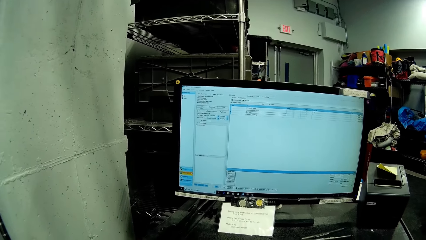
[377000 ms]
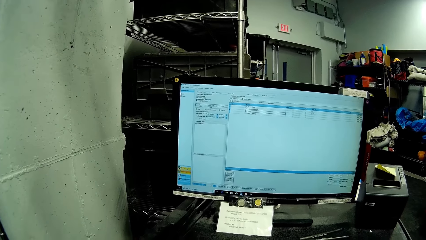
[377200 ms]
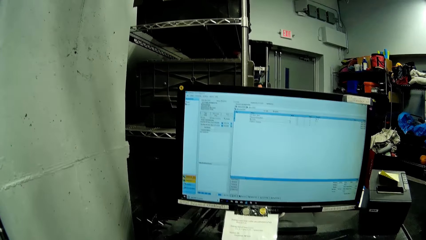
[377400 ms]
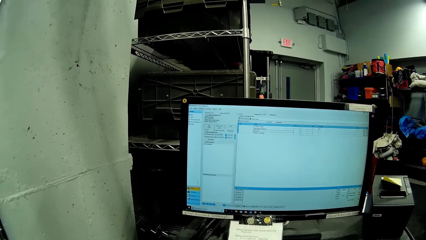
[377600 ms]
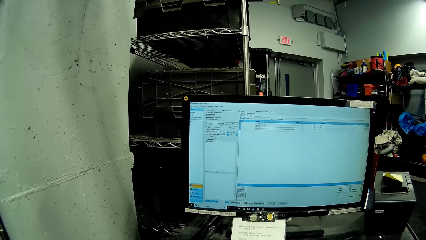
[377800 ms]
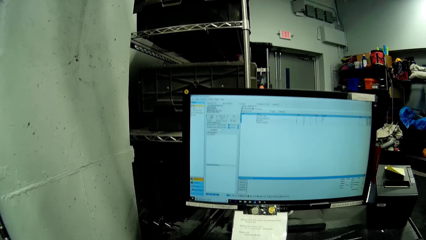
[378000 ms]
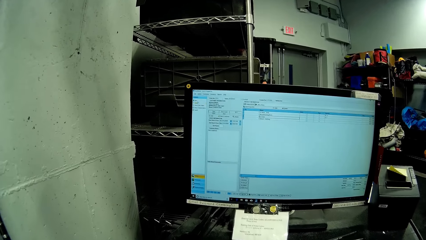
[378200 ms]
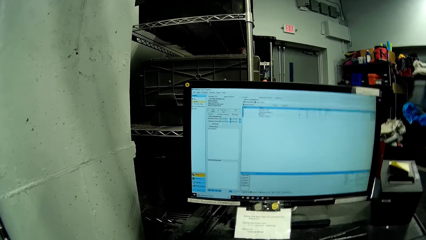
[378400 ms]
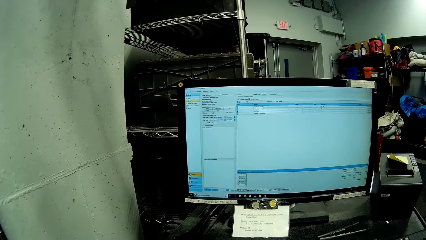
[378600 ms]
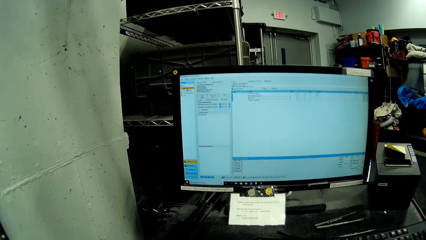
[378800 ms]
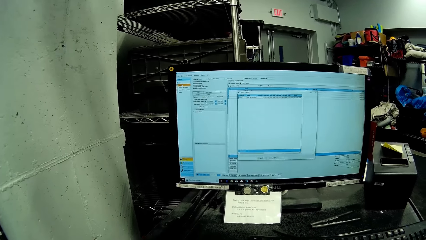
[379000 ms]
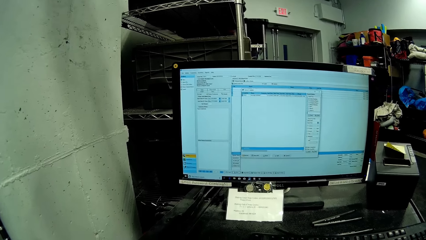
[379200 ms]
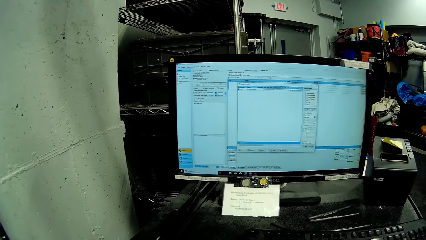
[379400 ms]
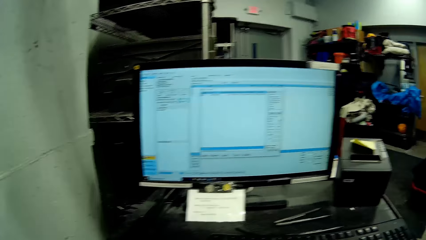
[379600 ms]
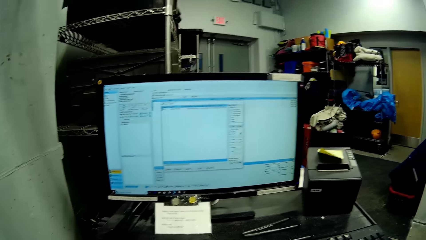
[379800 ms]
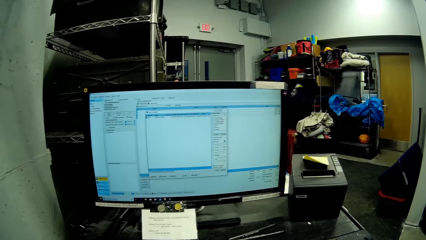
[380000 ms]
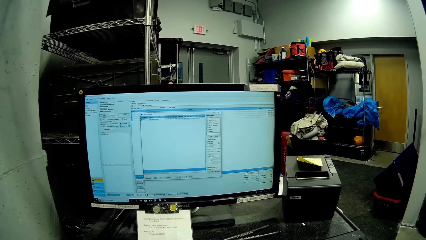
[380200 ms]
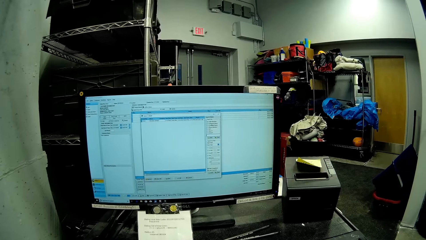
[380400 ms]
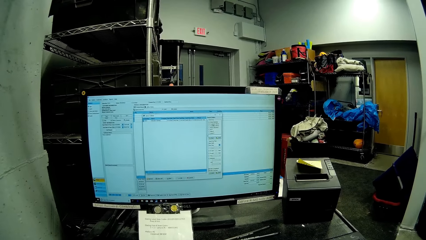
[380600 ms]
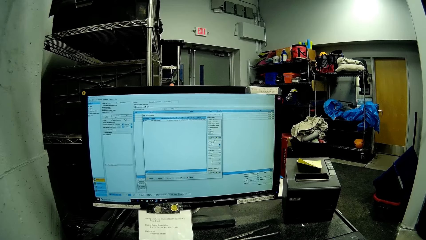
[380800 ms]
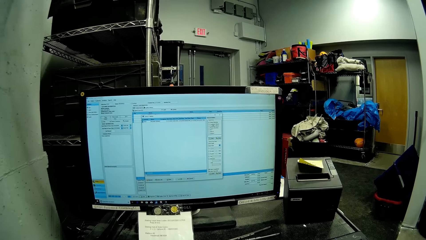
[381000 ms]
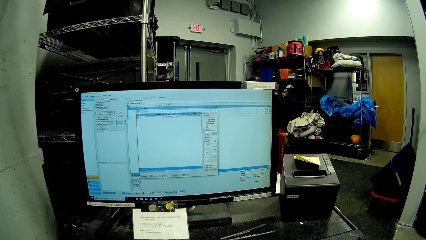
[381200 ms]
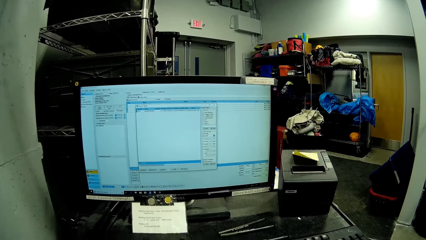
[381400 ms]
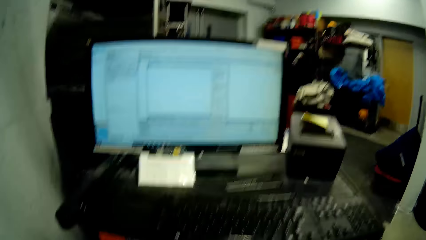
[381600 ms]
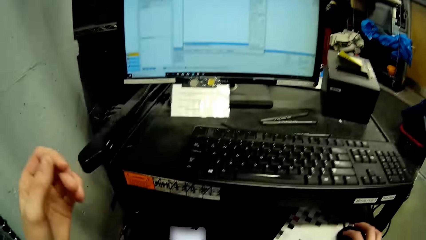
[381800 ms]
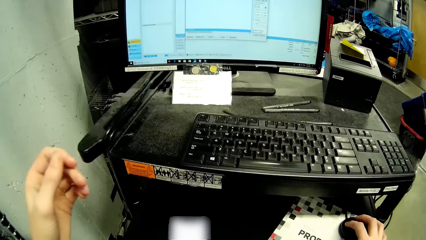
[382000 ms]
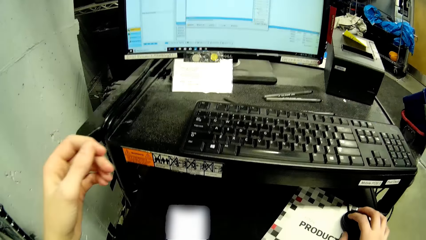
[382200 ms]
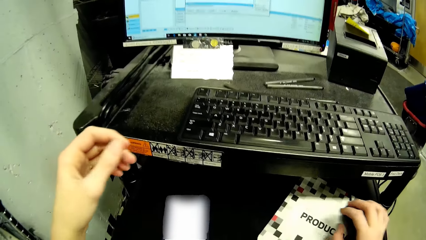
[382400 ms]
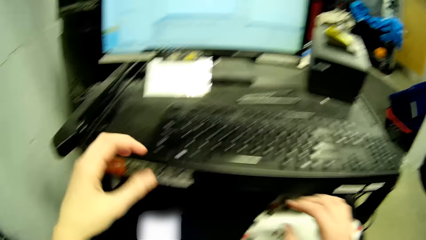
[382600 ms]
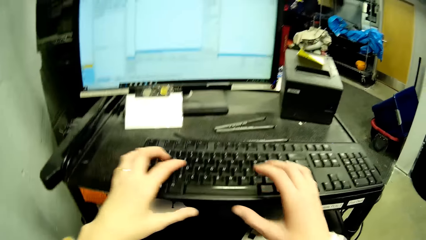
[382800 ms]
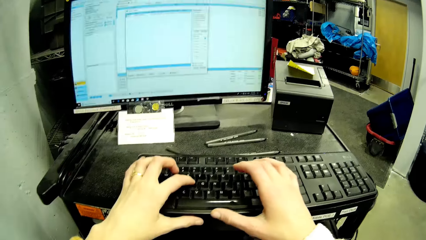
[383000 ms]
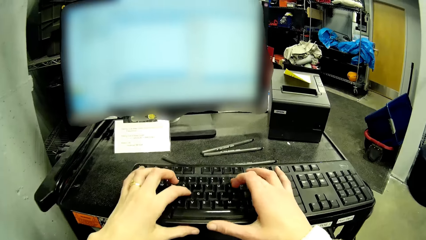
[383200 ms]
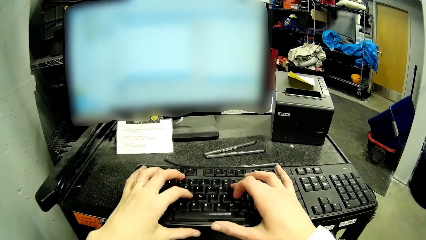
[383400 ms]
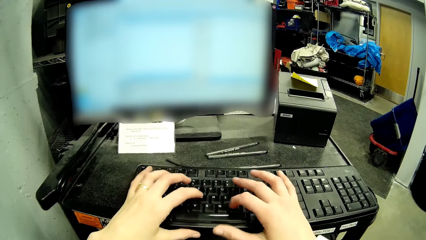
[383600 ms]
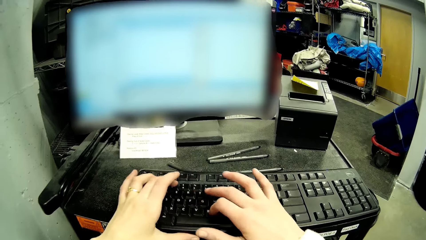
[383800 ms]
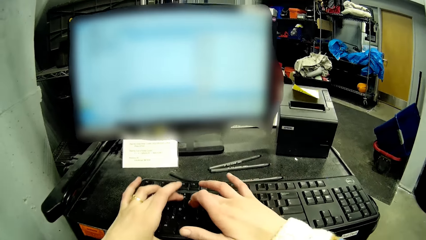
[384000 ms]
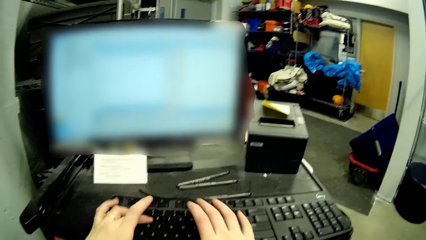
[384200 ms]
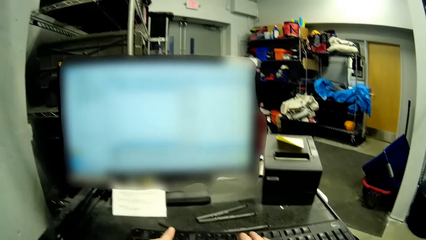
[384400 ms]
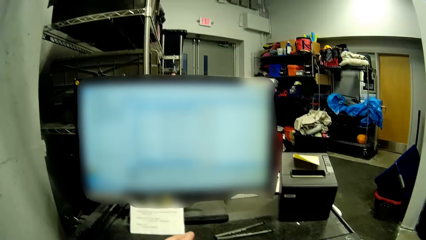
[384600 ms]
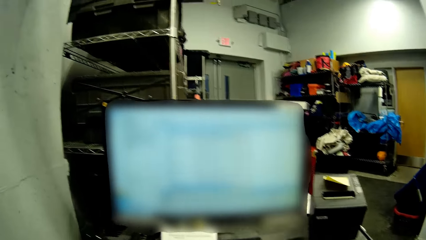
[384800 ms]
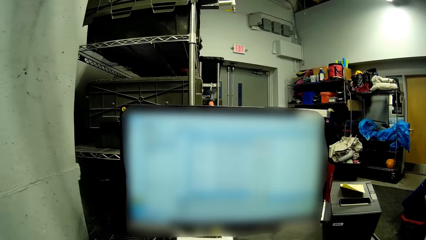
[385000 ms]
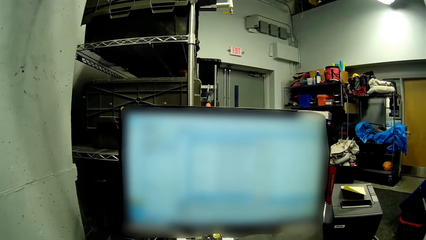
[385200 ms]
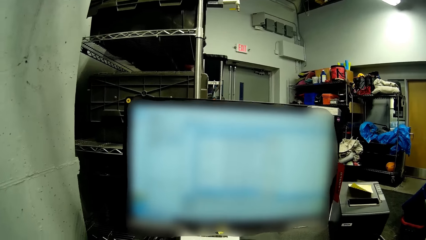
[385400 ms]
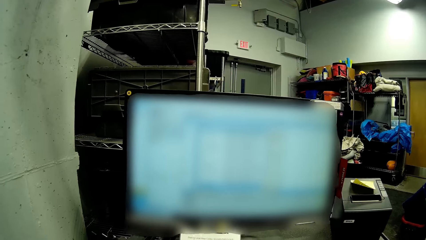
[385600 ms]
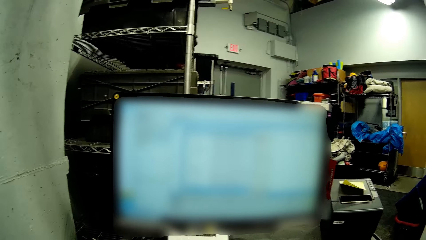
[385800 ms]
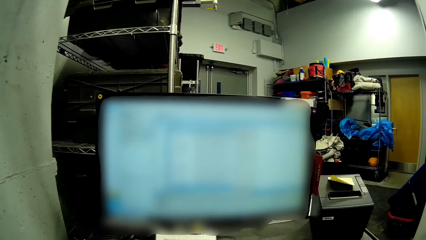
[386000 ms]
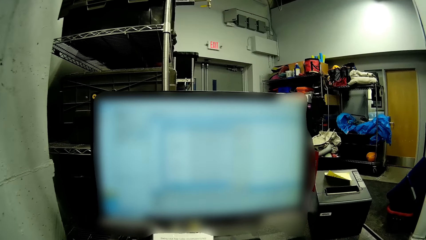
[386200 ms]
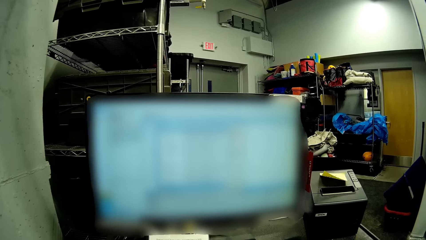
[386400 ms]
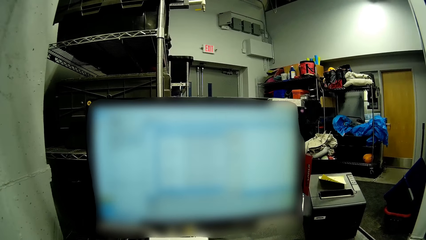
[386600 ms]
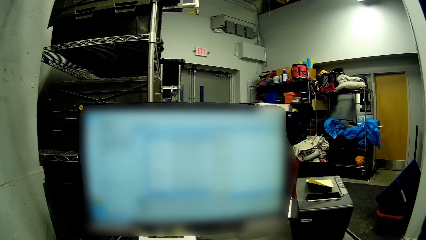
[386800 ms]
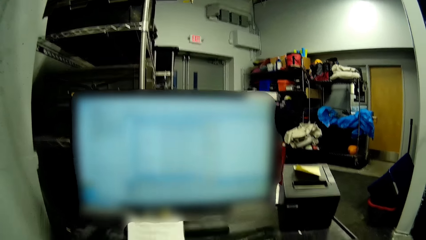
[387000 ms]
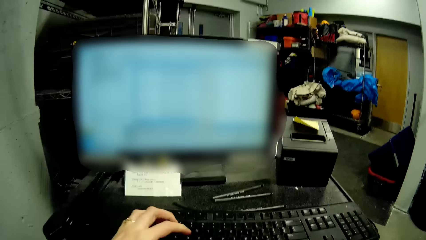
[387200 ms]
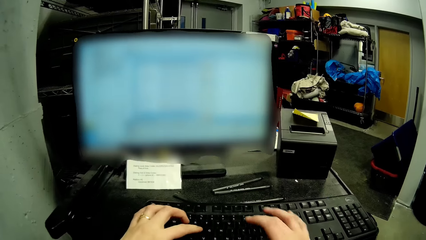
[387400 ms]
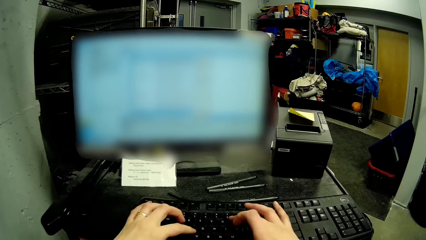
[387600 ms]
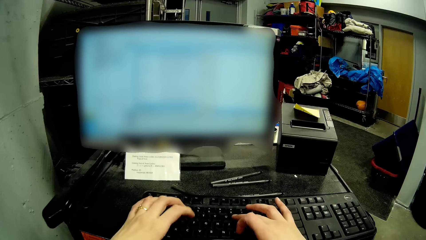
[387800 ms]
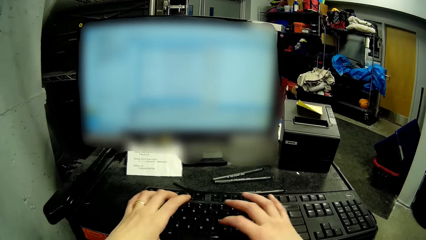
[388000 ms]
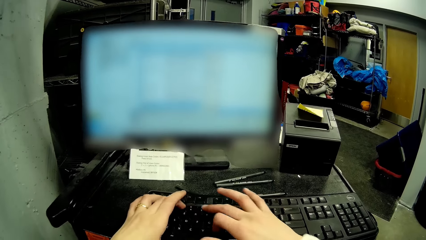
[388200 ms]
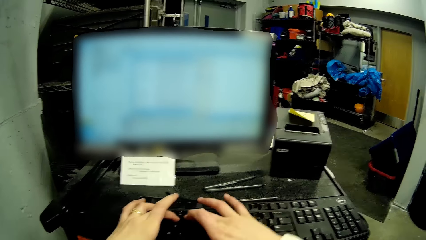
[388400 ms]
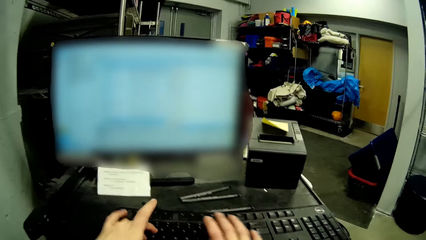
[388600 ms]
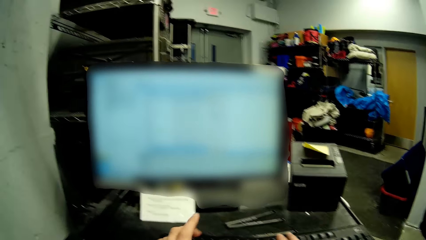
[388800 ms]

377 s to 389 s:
The camera wearer uses the computer. They type on a keyboard on a computer table with both hands.

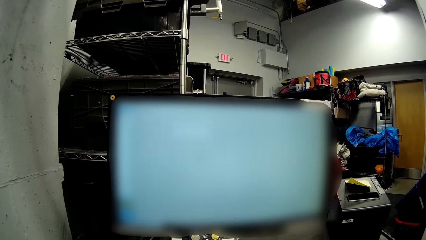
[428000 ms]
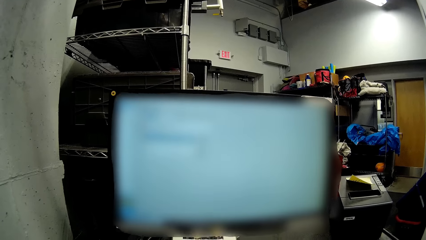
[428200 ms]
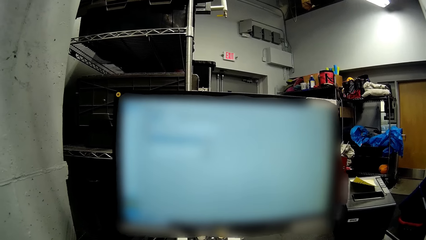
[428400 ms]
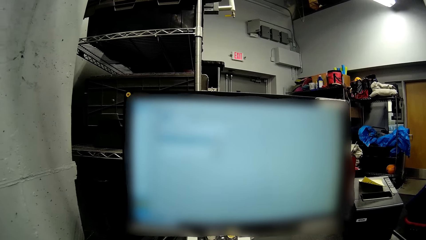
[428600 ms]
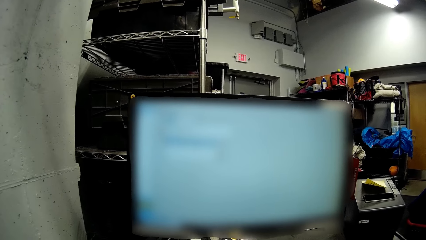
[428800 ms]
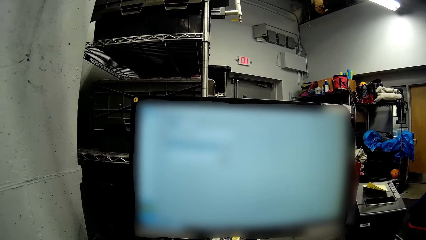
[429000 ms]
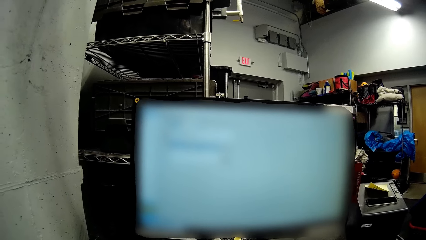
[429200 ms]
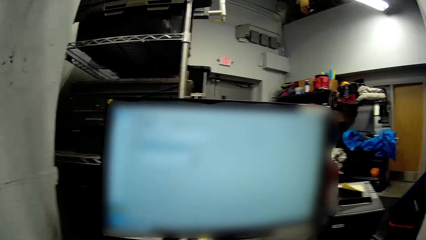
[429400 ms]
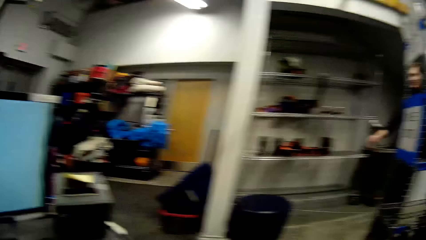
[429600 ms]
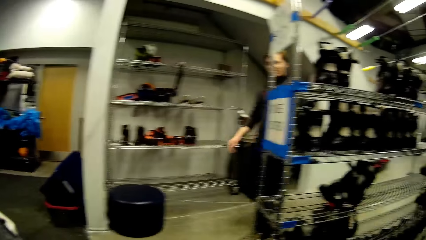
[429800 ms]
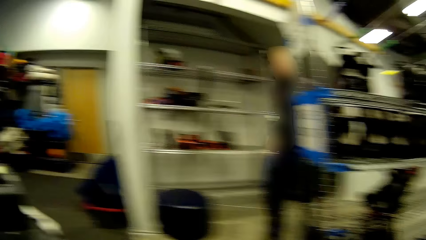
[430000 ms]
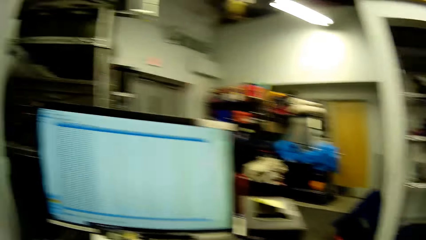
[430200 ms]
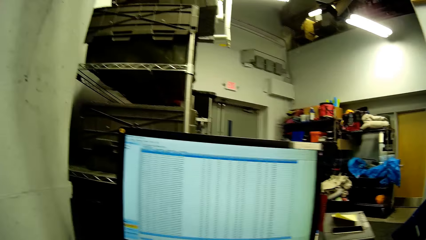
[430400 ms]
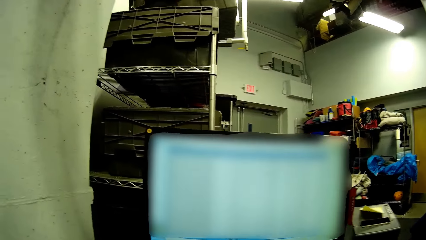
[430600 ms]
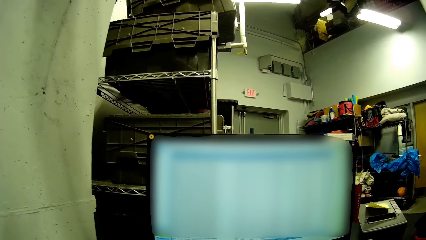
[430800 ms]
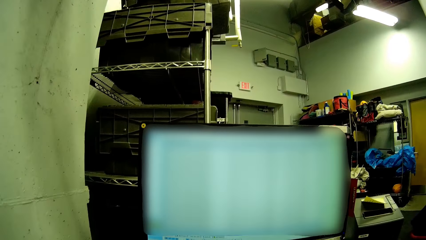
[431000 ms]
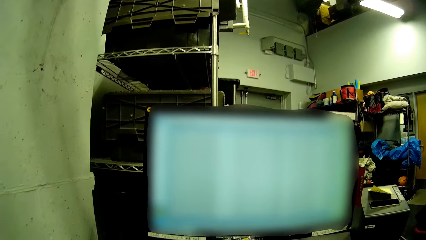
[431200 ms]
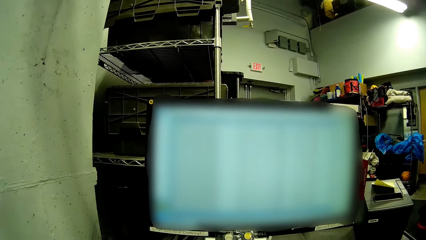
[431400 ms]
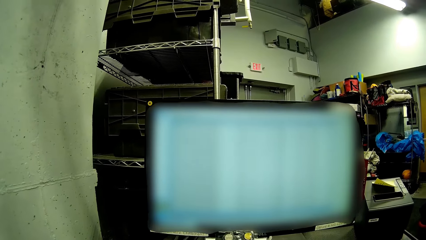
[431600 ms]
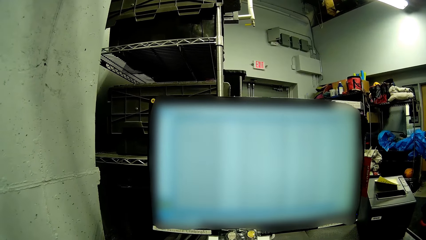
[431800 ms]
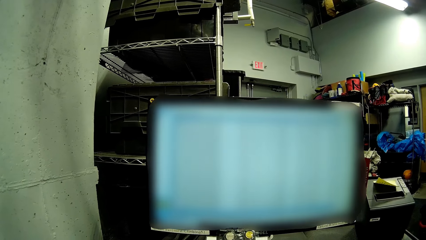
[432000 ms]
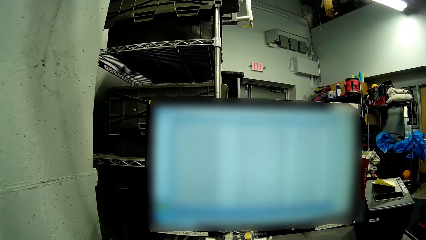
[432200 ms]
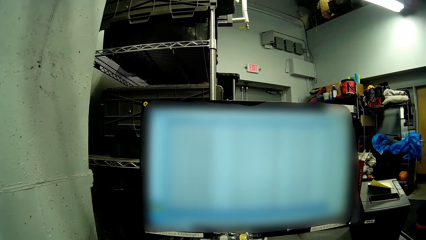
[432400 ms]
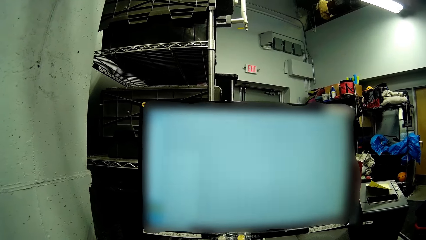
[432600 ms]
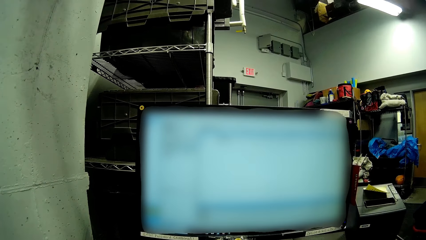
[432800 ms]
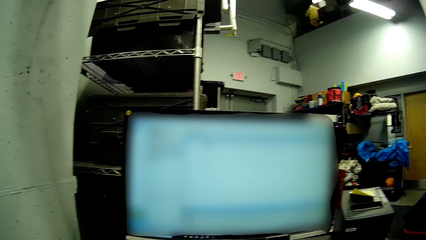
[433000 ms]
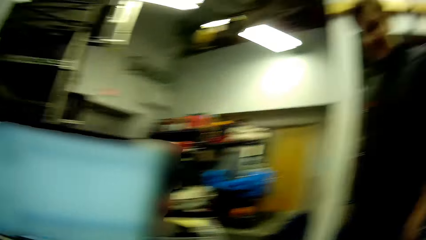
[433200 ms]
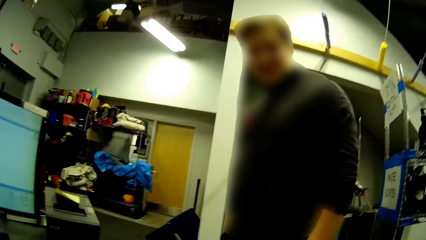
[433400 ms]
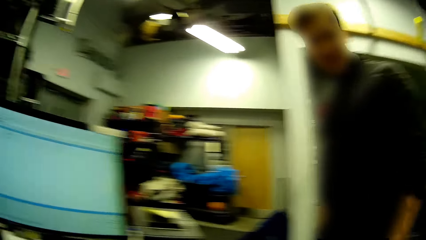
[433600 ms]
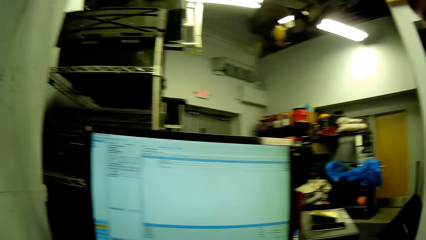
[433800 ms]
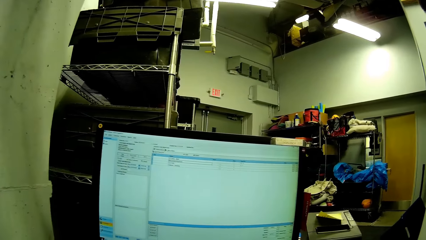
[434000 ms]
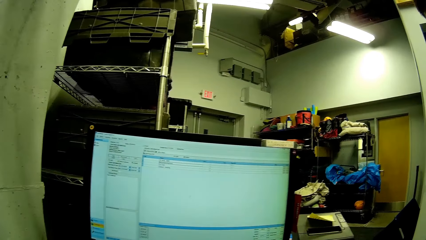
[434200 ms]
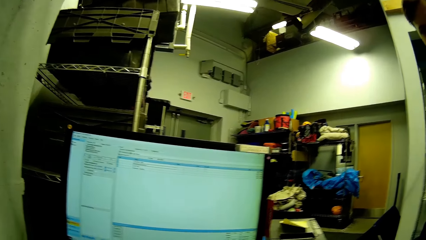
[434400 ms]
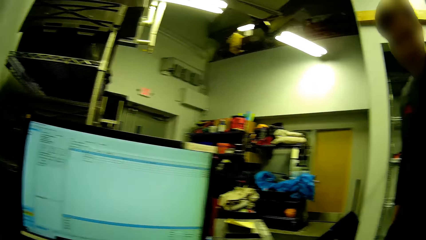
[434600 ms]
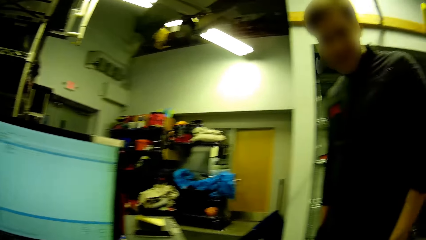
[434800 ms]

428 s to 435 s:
The camera wearer looks around. They use the computer. A man interacts with the camera wearer.
